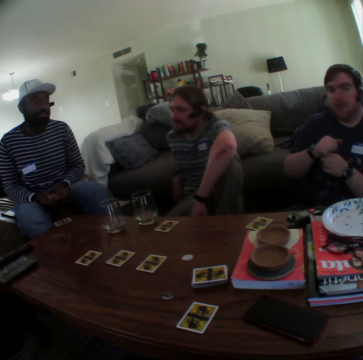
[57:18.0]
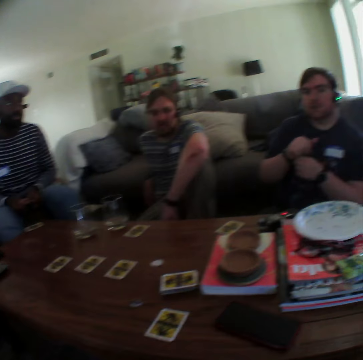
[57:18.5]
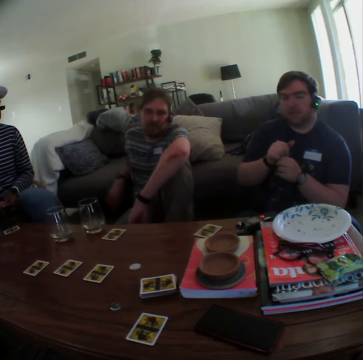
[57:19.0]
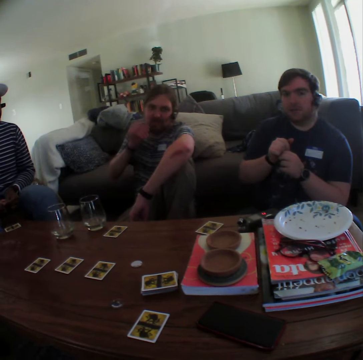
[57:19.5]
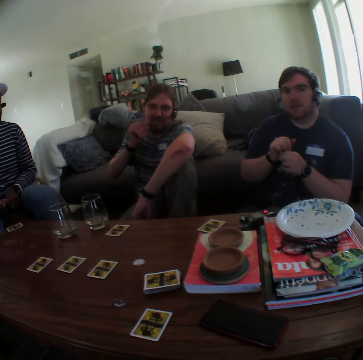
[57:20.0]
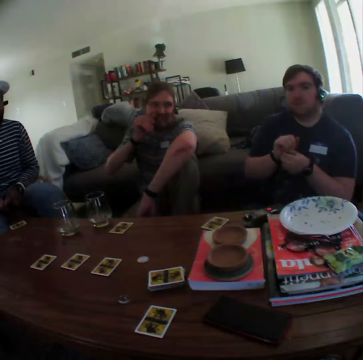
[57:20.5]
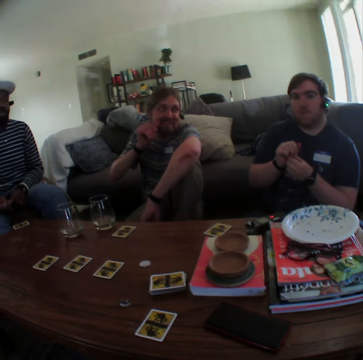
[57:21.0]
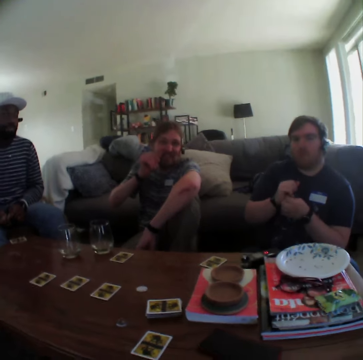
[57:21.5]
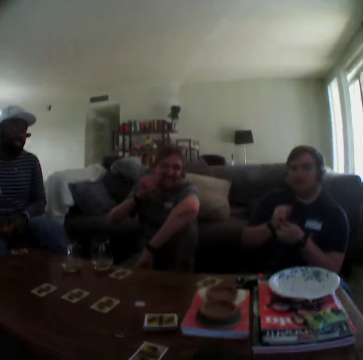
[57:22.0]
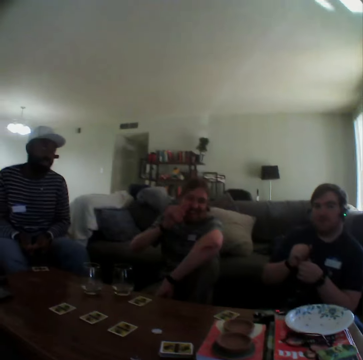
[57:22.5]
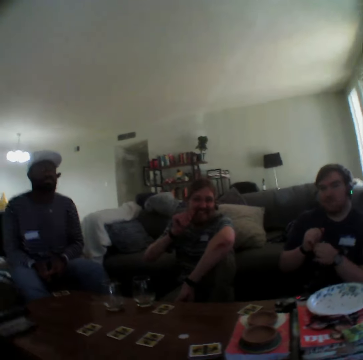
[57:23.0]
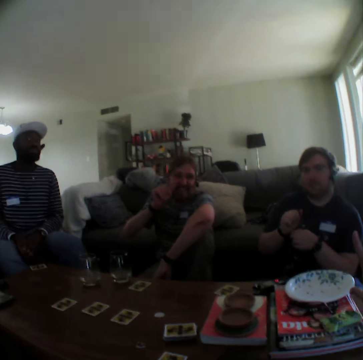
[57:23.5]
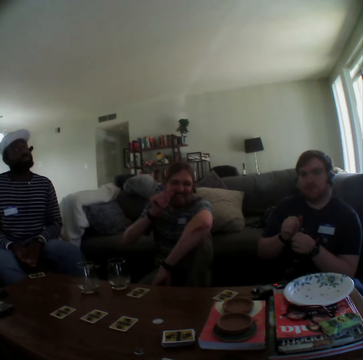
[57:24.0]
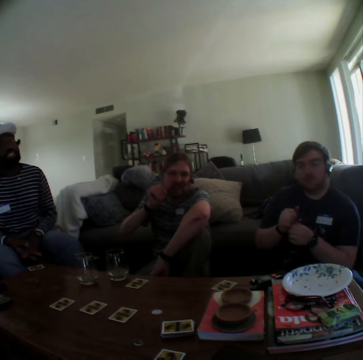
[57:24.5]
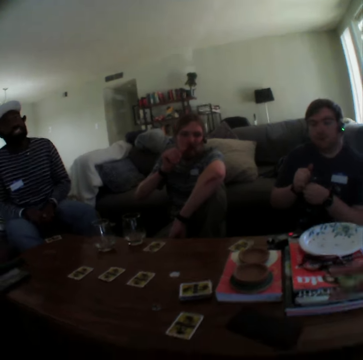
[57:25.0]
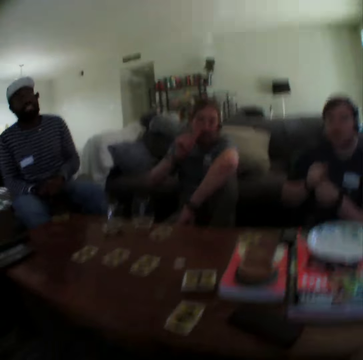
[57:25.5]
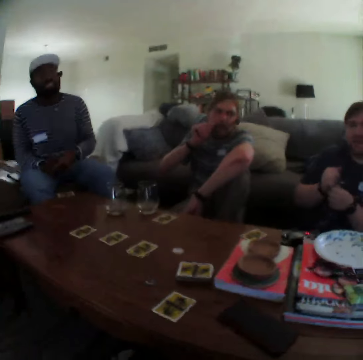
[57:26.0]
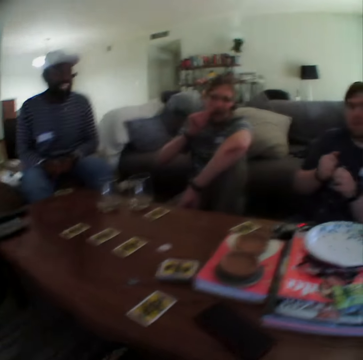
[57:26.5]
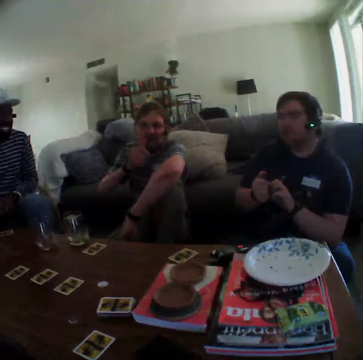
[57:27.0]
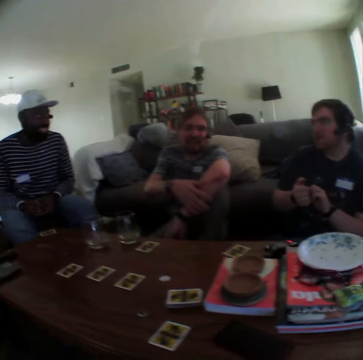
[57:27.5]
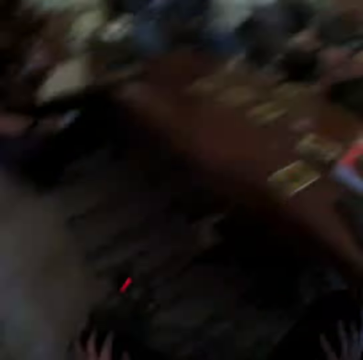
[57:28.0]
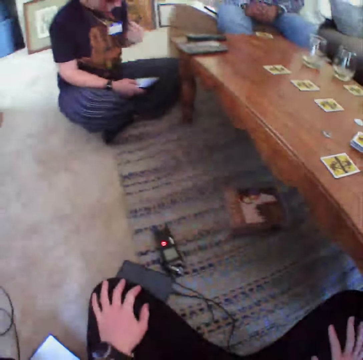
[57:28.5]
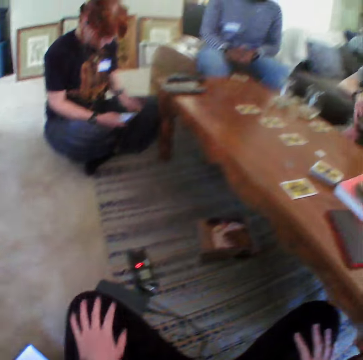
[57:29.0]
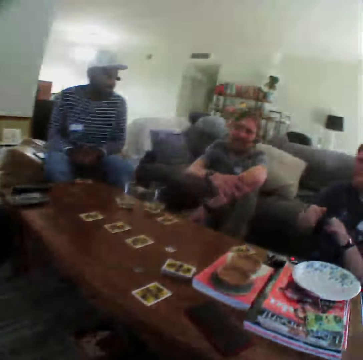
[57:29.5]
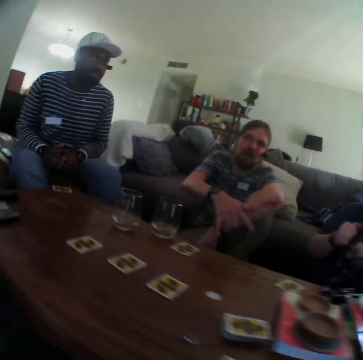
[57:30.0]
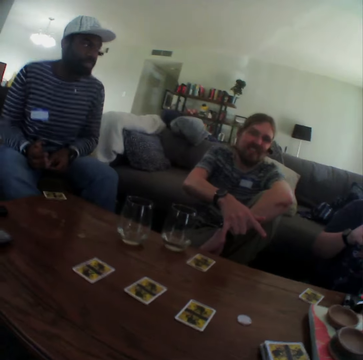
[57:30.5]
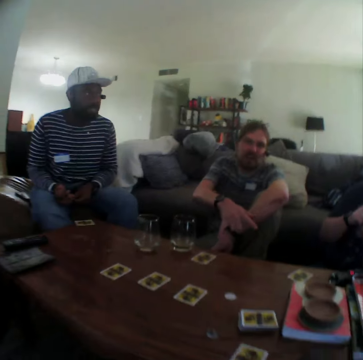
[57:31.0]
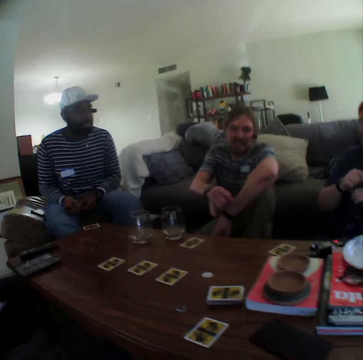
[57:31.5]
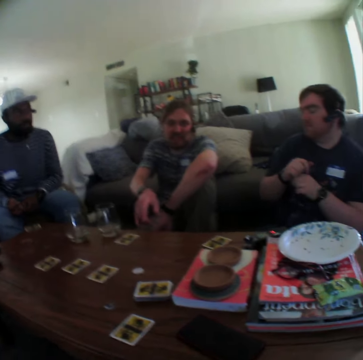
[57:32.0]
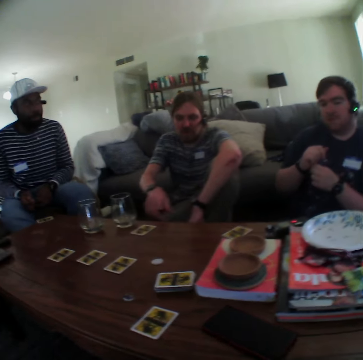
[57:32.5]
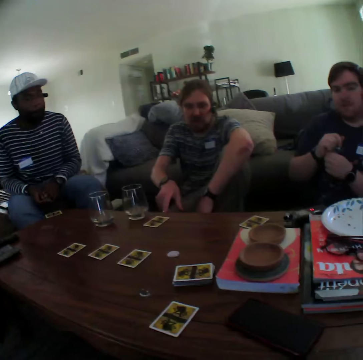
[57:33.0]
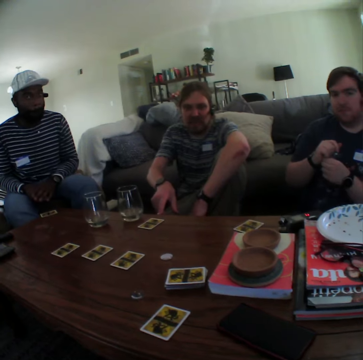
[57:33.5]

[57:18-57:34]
A man scratches his face with his thumb. The camera wearer speaks with gestures. The man speaks with gestures.

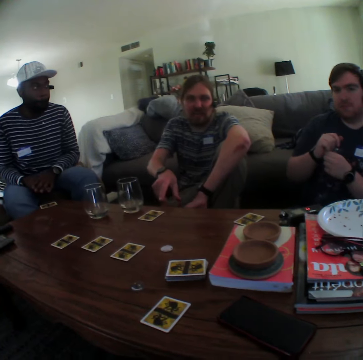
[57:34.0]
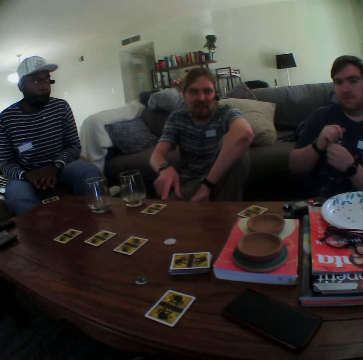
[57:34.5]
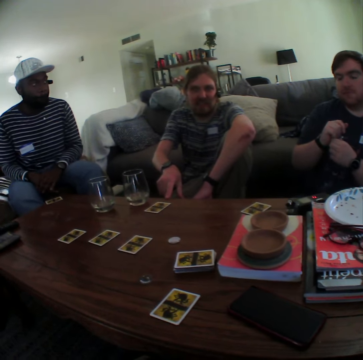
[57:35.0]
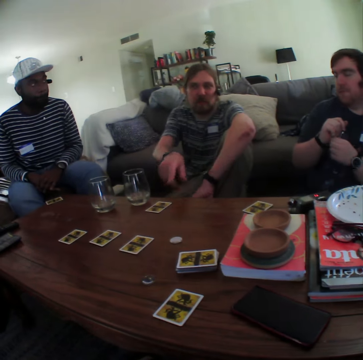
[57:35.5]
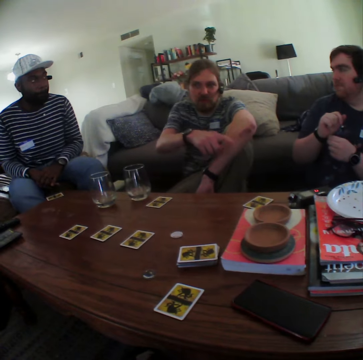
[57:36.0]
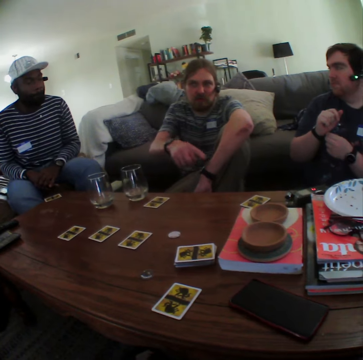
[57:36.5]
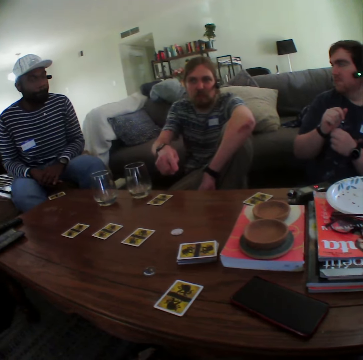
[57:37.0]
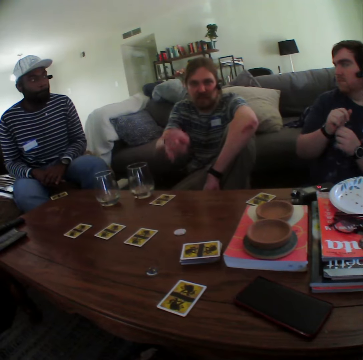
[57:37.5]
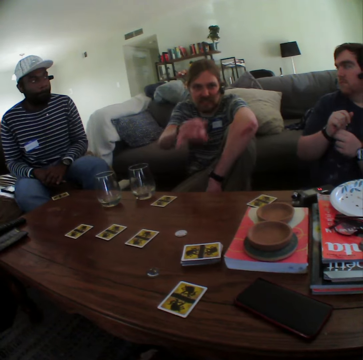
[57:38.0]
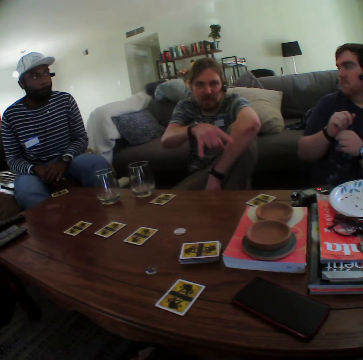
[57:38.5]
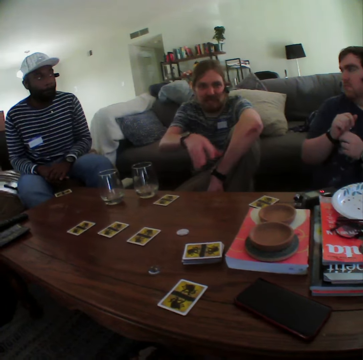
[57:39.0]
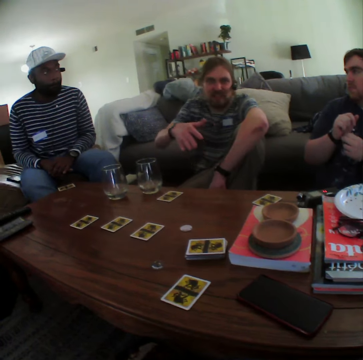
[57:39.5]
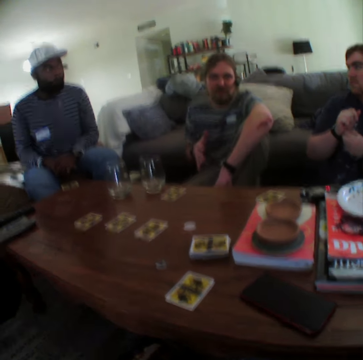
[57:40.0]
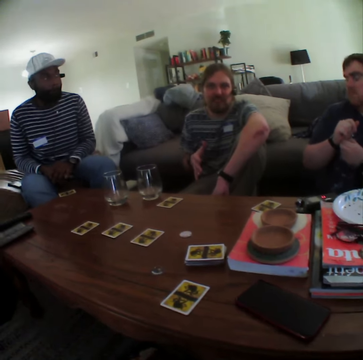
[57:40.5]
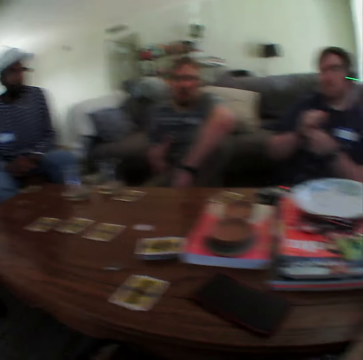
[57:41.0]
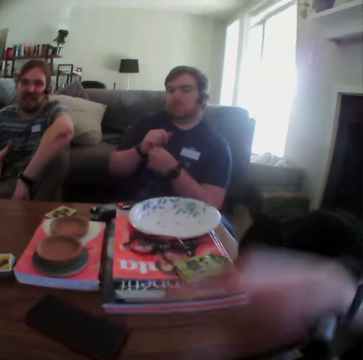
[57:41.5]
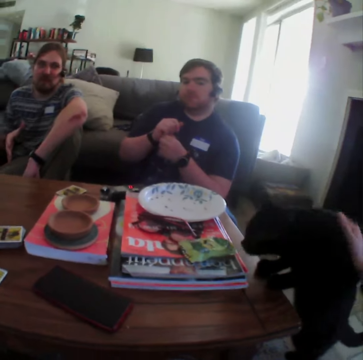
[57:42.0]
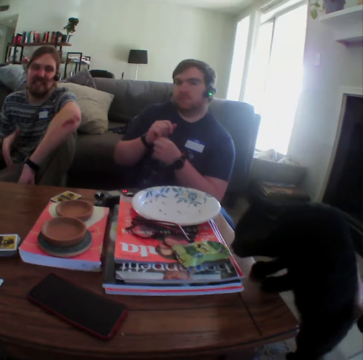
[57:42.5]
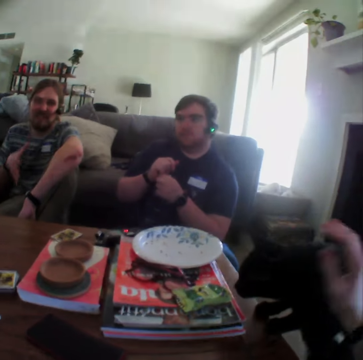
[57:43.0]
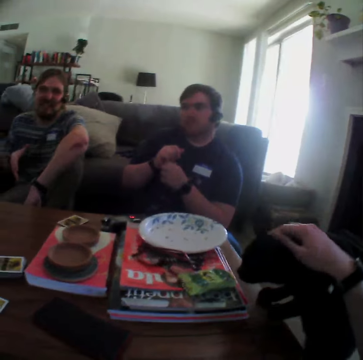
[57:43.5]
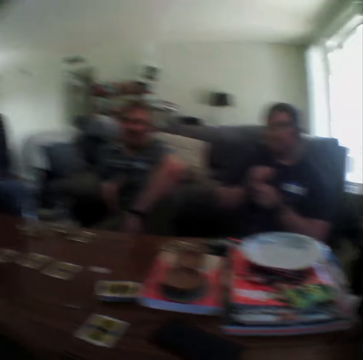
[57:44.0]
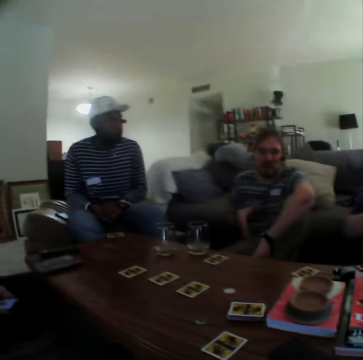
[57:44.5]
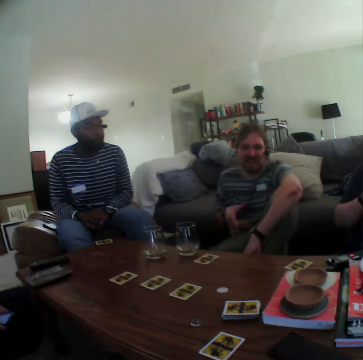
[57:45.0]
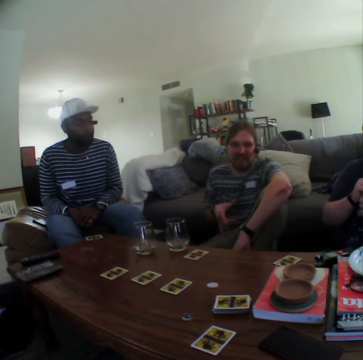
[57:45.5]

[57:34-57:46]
The camera wearer pets the cat.

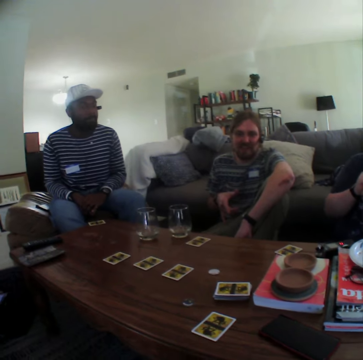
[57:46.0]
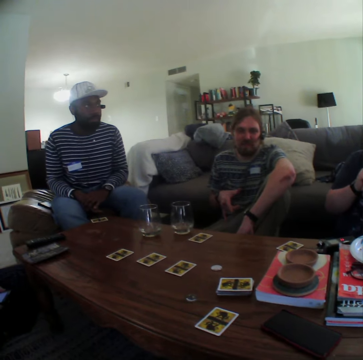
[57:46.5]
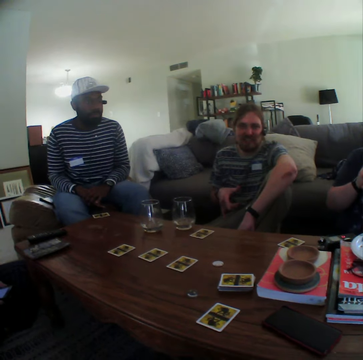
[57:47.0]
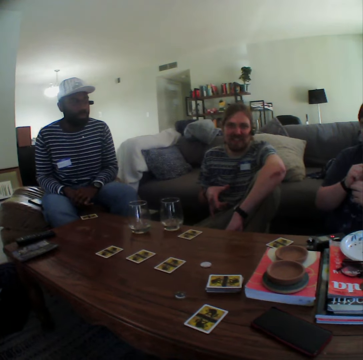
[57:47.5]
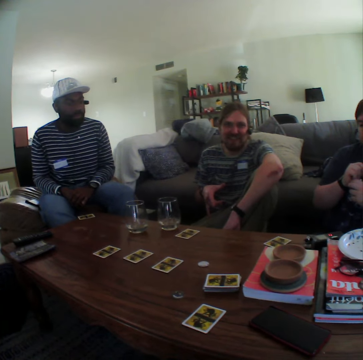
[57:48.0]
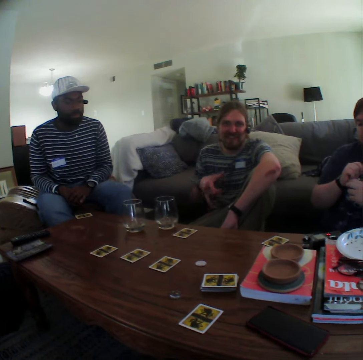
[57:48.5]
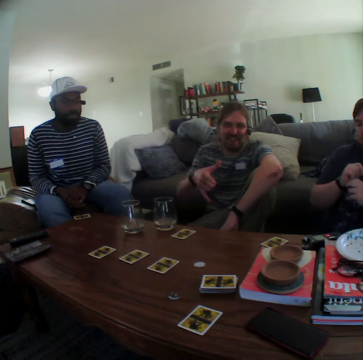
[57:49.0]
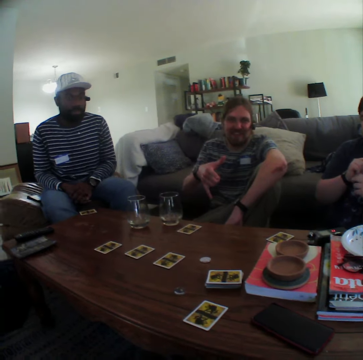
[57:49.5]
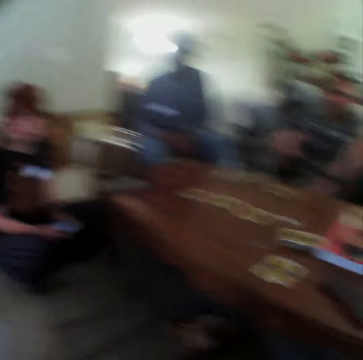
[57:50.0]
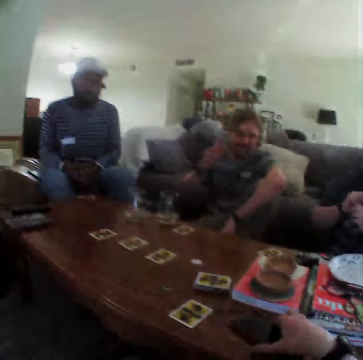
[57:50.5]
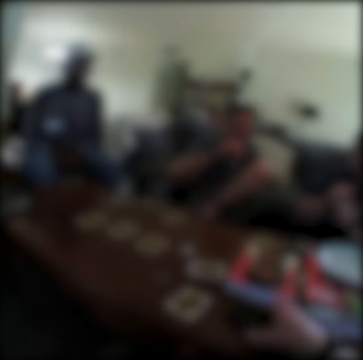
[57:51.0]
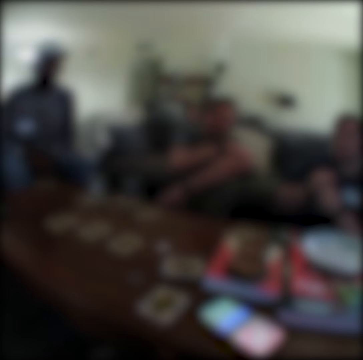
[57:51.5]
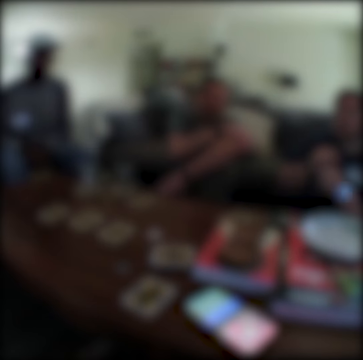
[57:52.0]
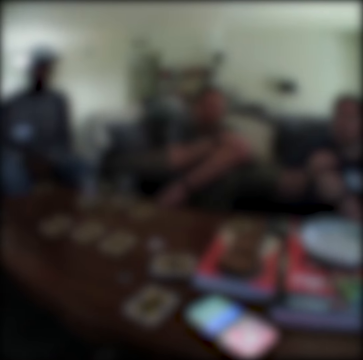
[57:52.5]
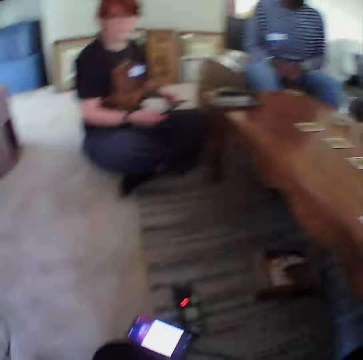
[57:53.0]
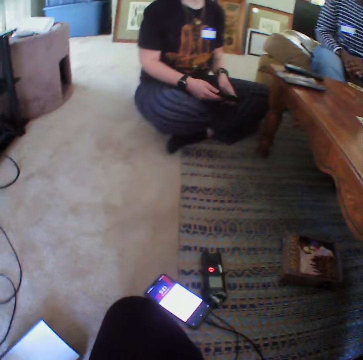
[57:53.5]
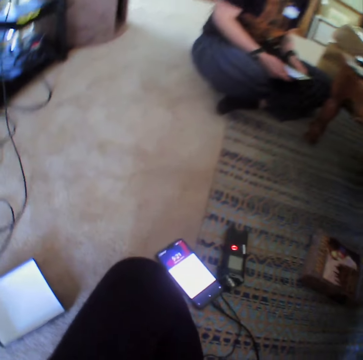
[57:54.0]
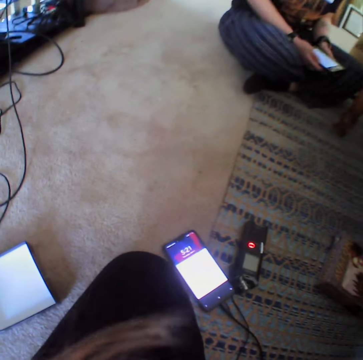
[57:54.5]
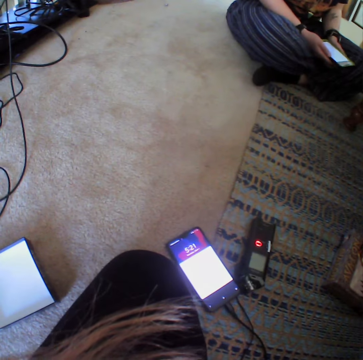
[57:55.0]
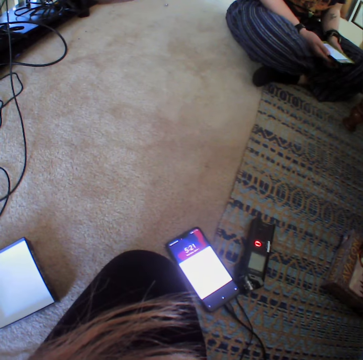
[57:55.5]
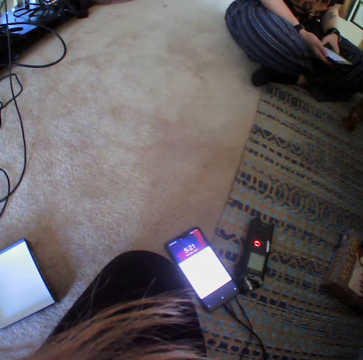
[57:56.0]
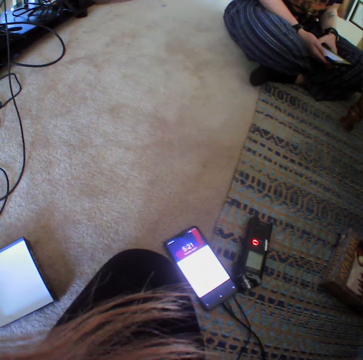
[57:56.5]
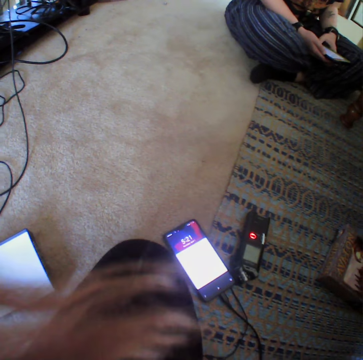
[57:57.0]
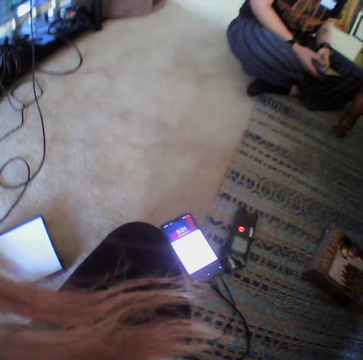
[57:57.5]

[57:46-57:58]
The camera wearer touches the phone on the table. They look at another phone.
